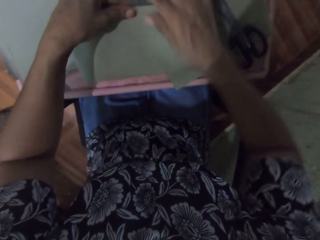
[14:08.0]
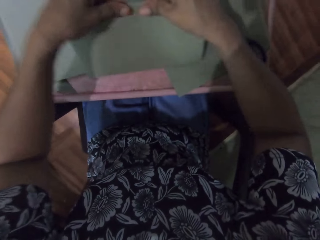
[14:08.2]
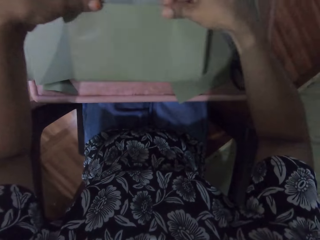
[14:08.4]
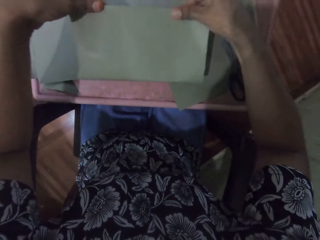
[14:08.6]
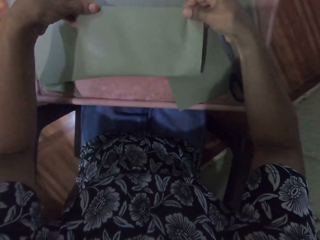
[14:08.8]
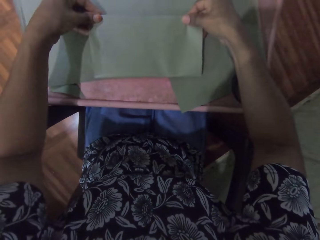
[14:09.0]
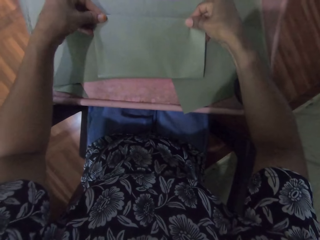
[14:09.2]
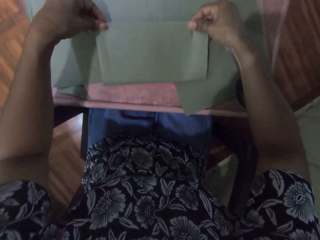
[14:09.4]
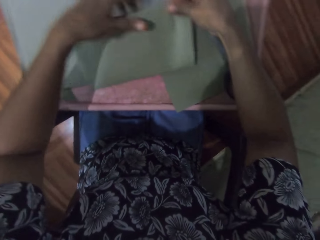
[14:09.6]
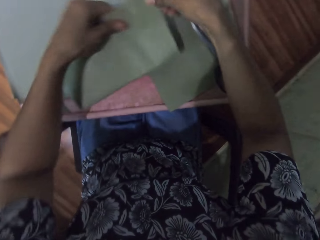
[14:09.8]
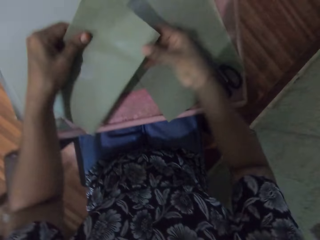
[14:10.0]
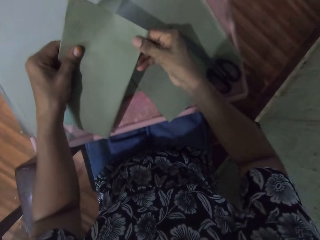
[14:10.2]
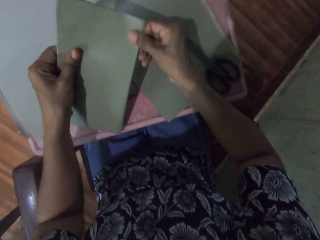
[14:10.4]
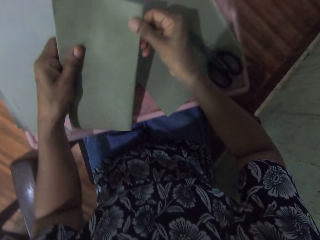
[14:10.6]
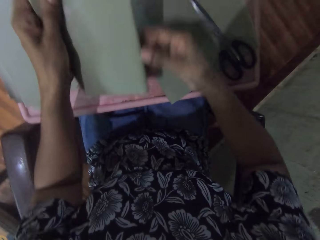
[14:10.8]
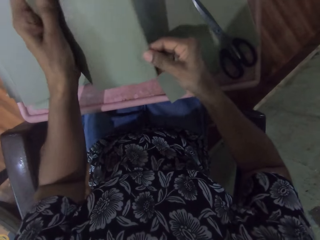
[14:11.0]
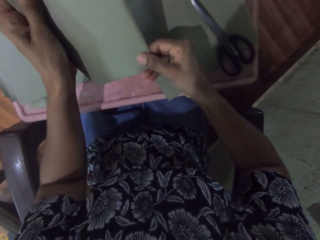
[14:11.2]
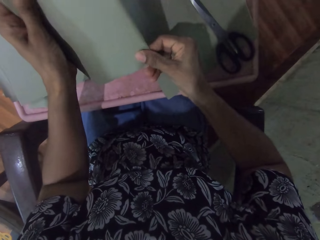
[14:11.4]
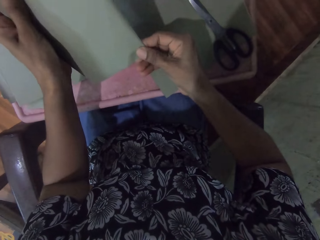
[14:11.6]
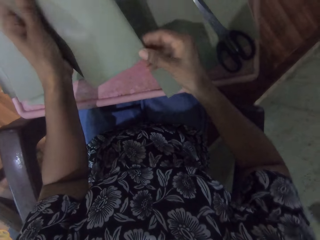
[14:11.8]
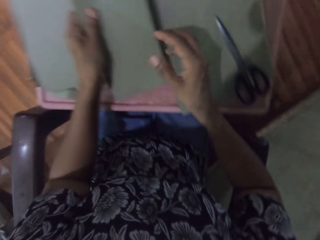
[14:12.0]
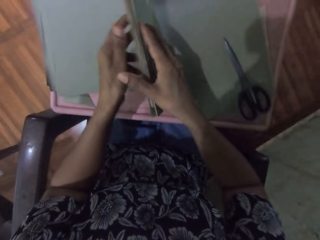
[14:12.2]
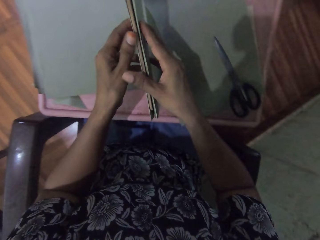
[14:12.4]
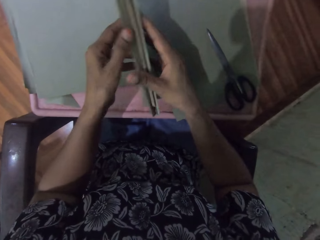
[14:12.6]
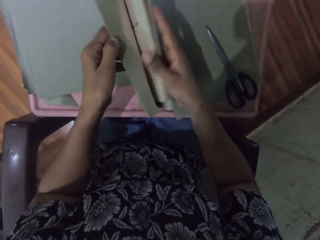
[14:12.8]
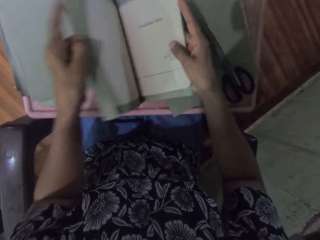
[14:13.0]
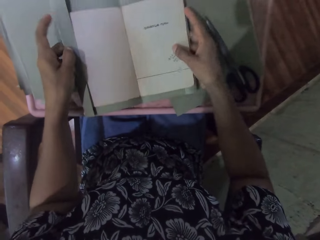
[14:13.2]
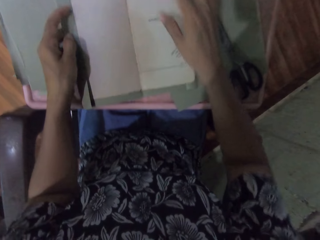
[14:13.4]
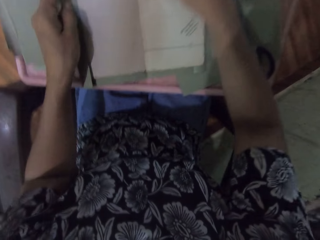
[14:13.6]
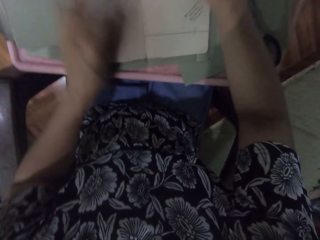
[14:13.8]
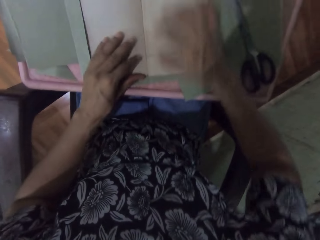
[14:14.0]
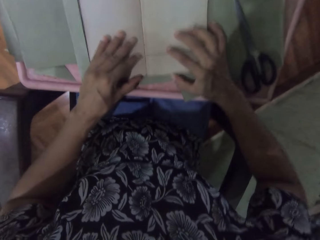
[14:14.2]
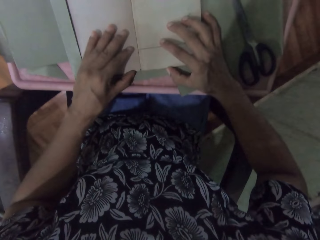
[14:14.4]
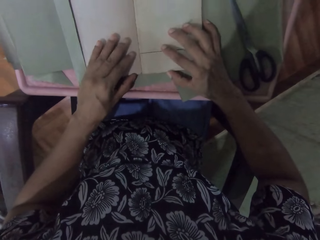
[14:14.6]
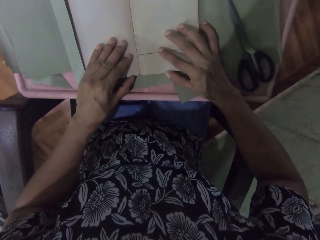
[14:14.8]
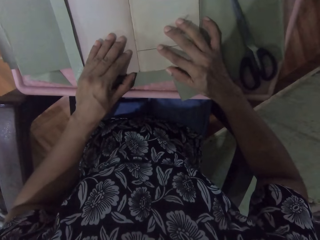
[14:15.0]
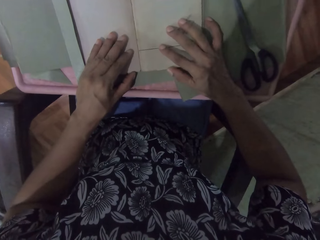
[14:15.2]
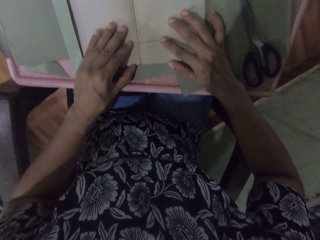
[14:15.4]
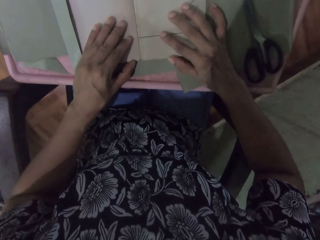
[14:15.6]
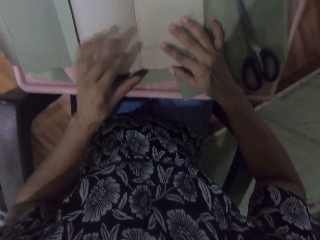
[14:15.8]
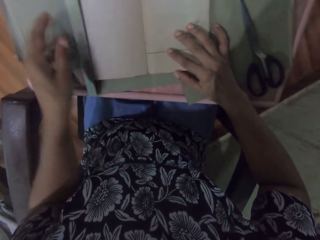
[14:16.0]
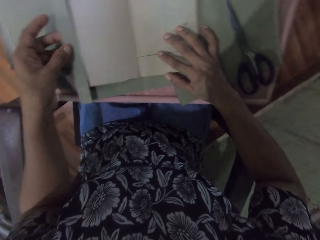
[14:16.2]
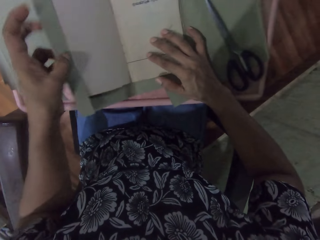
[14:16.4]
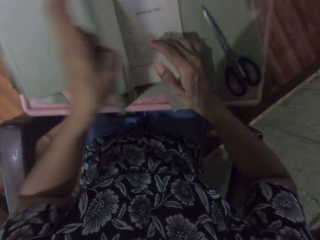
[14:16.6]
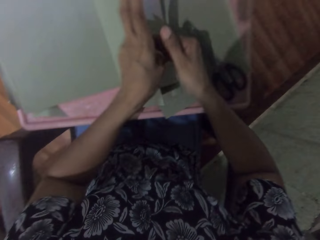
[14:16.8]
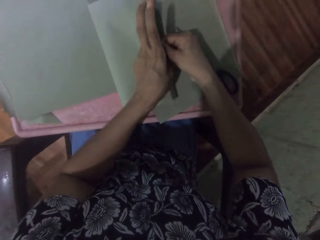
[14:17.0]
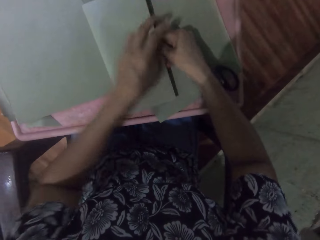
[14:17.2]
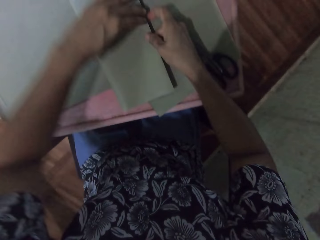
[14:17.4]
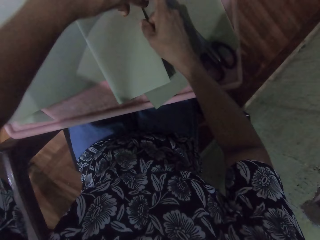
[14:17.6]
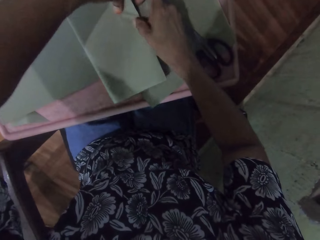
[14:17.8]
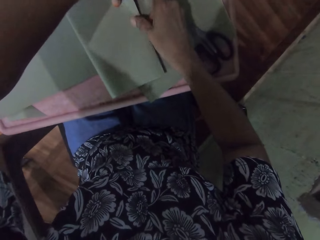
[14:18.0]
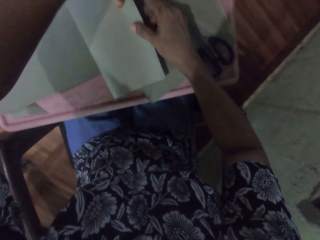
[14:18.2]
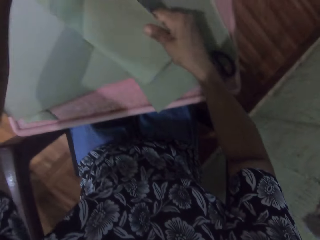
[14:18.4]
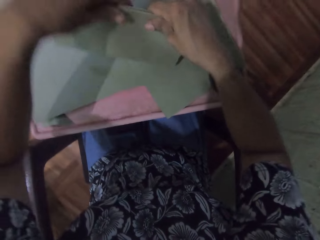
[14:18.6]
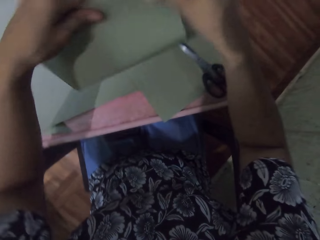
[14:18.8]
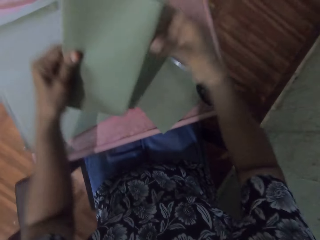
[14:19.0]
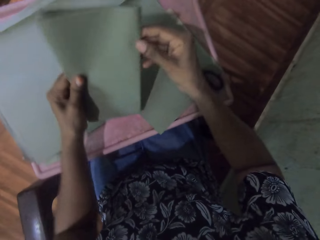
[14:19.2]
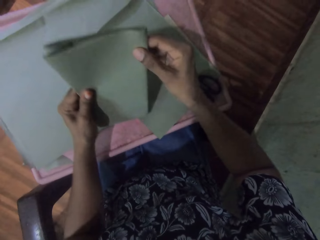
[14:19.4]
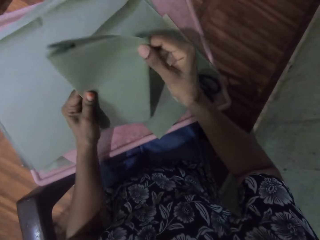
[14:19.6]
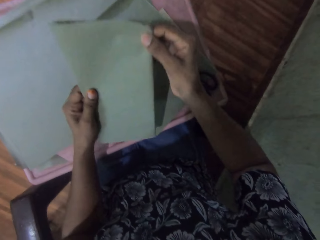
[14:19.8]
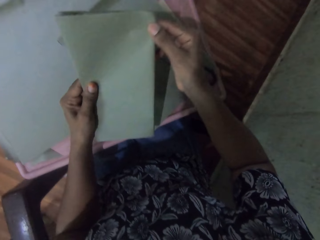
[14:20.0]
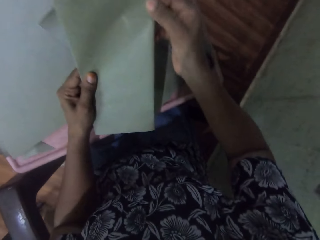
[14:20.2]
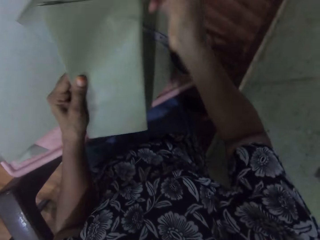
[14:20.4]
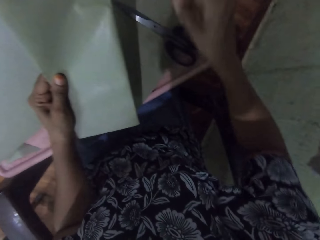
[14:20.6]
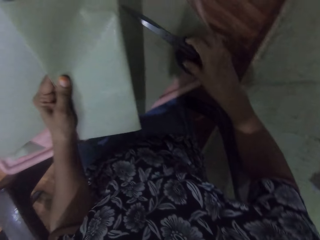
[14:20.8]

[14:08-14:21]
The camera wearer lifts the book from the table with her left hand. She adjusts an edge on the book in her left hand with her right hand. She adjusts the edge on the book again. She opens the book with both hands. She places the book on the table with both hands. She moves the book on the cardboard paper on the table with both hands. She closes the book on the table with the cover in her left hand. She adjusts the book on the table with both hands. She lifts the book from the table with both hands. She turns the book with both hands.

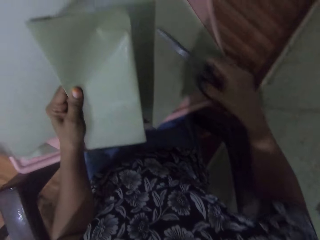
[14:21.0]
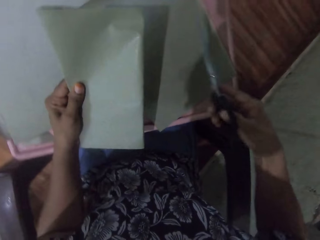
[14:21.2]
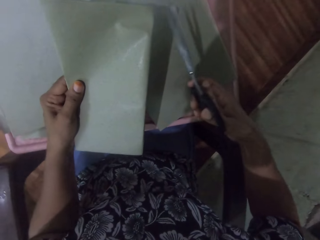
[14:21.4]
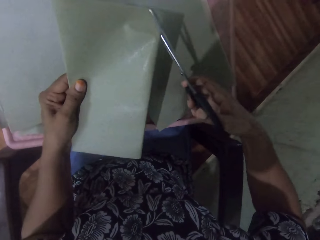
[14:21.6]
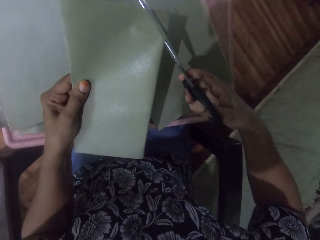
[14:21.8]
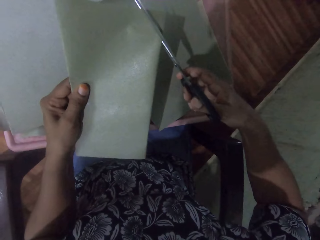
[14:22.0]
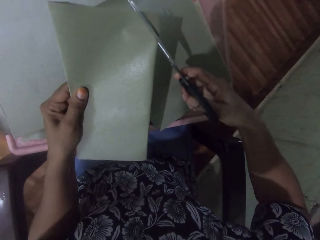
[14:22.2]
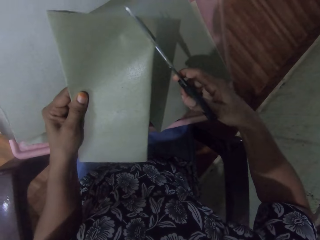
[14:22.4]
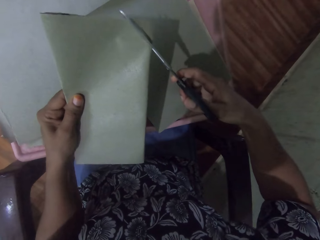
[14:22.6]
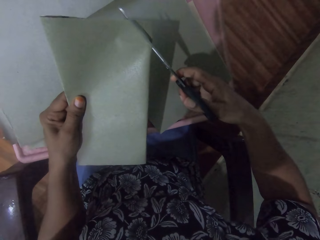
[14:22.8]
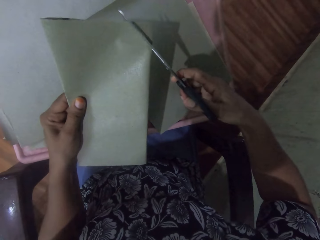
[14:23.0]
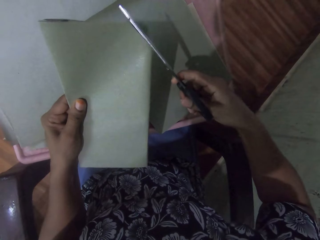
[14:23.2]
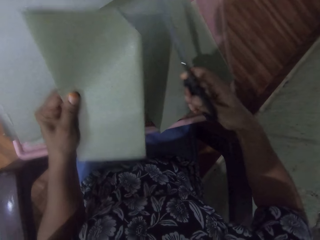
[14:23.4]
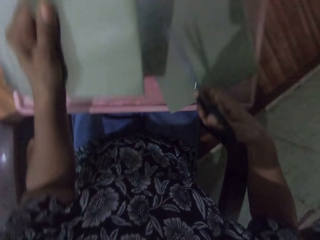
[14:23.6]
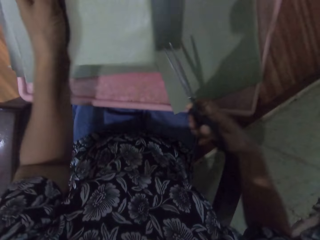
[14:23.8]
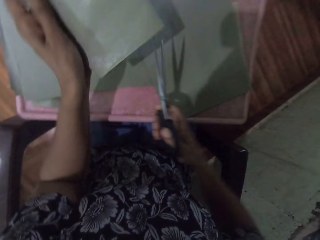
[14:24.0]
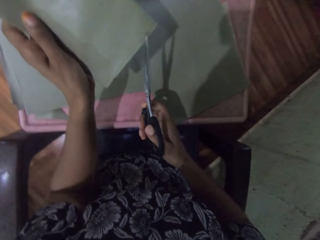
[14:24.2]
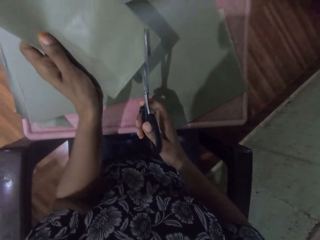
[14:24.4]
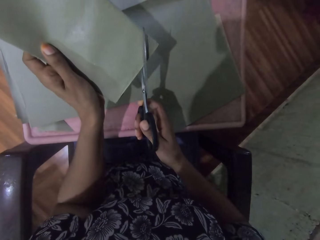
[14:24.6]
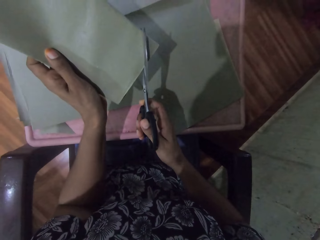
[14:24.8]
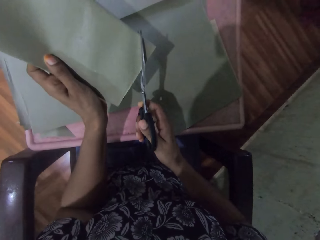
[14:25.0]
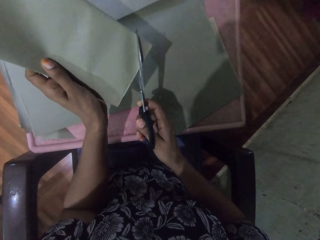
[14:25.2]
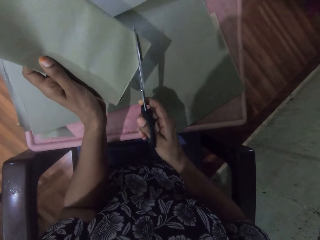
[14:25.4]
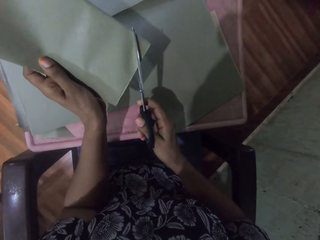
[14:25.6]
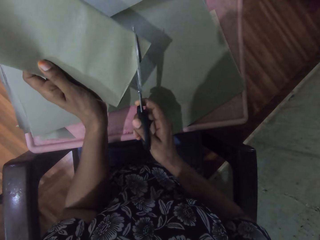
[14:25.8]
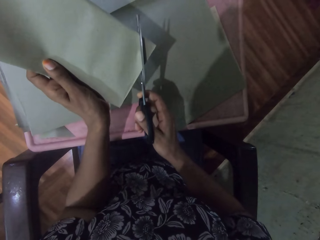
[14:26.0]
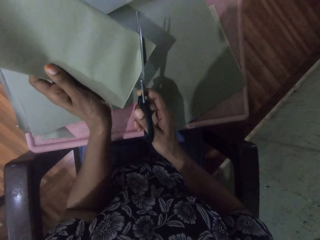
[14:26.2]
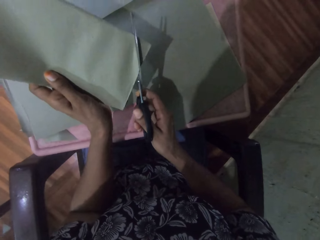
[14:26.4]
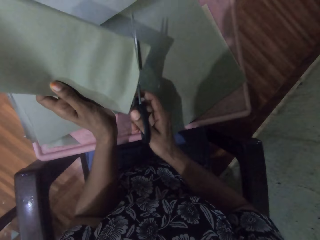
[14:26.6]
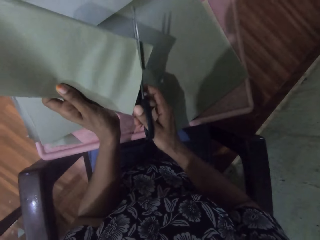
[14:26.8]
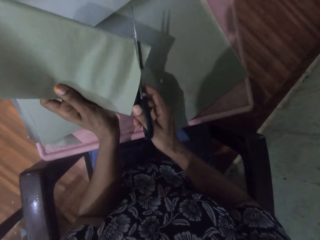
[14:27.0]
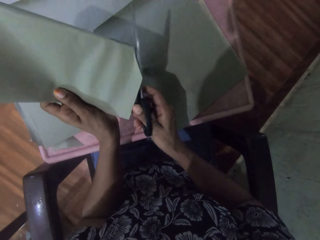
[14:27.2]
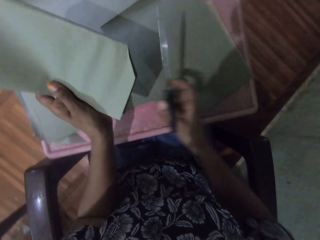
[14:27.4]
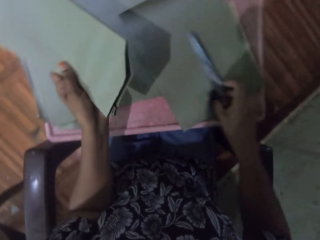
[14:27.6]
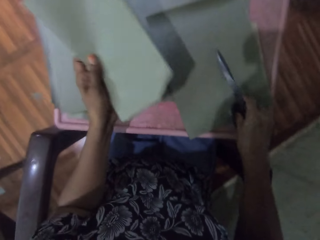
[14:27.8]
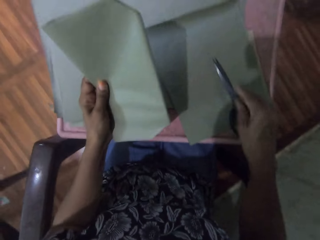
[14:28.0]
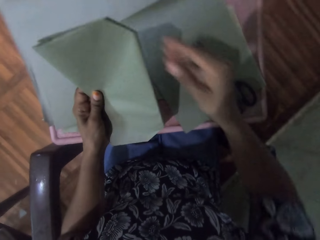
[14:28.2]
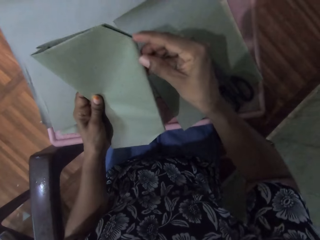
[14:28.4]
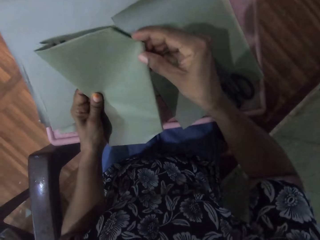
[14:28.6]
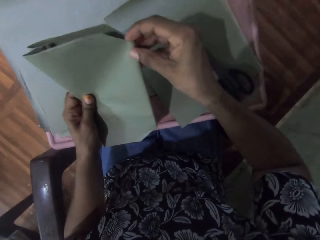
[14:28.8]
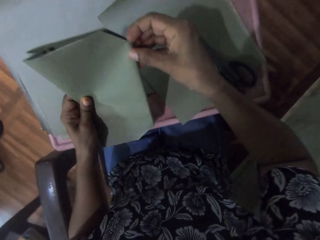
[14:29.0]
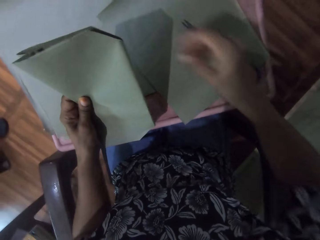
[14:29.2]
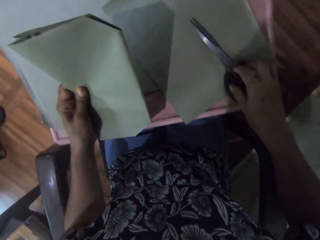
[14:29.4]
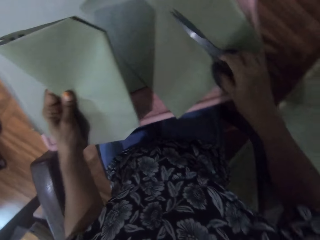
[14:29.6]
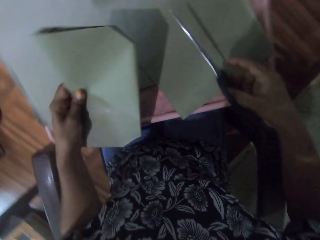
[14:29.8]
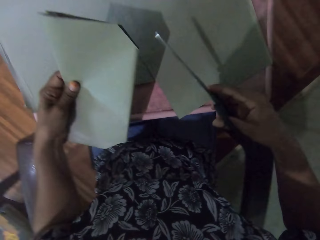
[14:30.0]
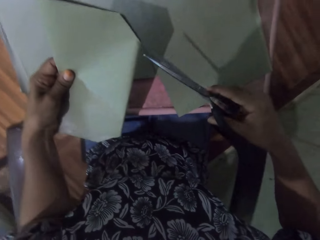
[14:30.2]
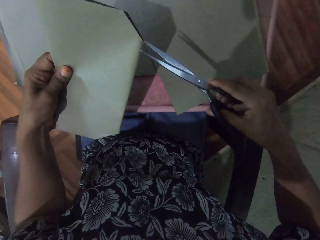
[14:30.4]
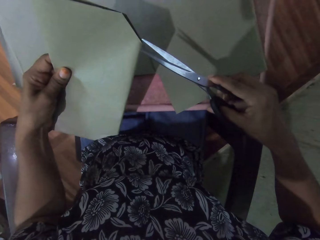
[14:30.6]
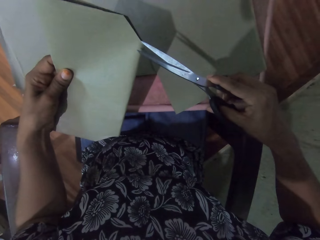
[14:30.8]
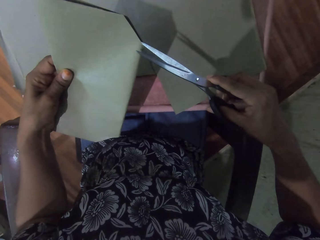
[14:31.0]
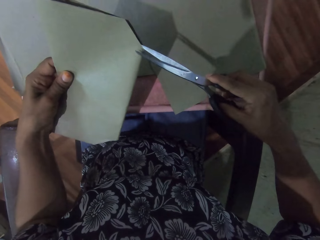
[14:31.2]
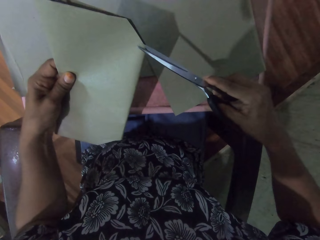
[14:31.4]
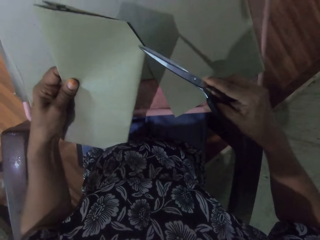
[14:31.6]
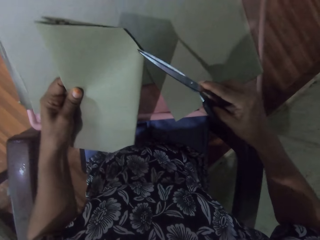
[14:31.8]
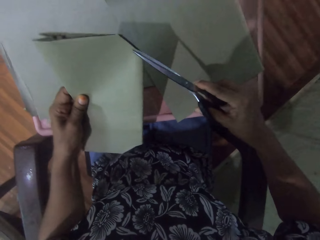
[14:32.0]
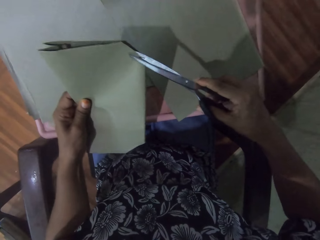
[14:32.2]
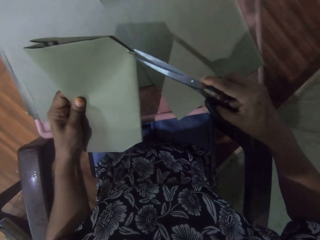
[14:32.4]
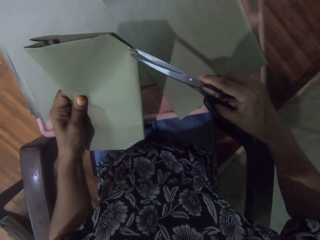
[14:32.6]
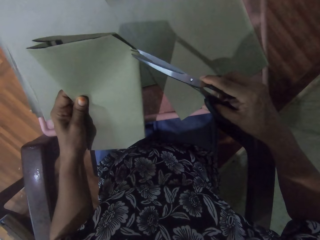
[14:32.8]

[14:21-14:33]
The camera wearer picks up the scissors from the table with her right hand. She cuts the edge of the book in her left hand with the scissors in her right hand. She cuts the edge again. She drops the scissors in her right hand on the table. She checks the edge of the book in her left hand with her right hand. She picks up the scissors from the table with her right hand. She cuts the edge of the book in her left hand with the scissors in her right hand.
